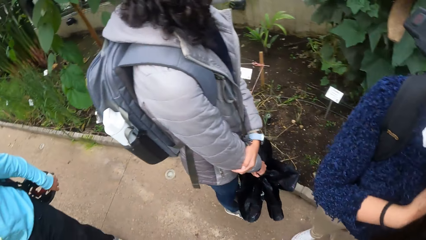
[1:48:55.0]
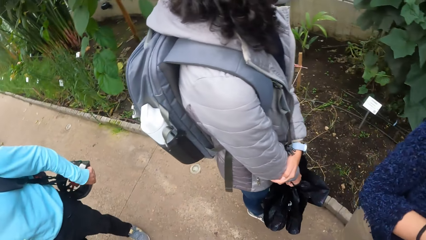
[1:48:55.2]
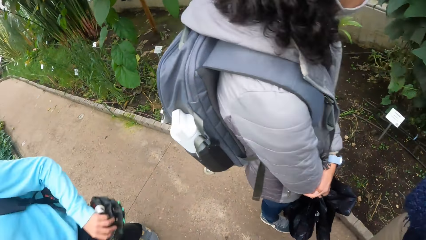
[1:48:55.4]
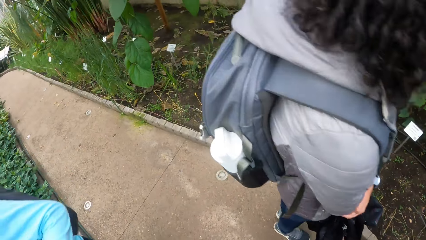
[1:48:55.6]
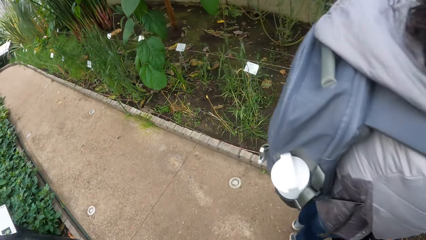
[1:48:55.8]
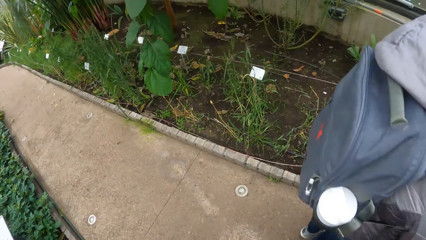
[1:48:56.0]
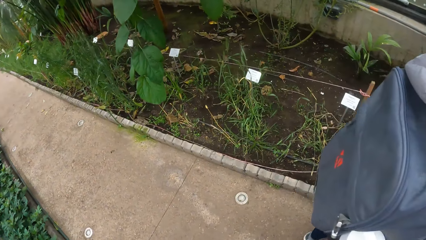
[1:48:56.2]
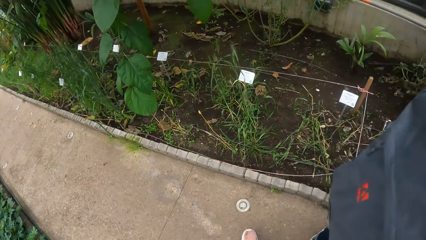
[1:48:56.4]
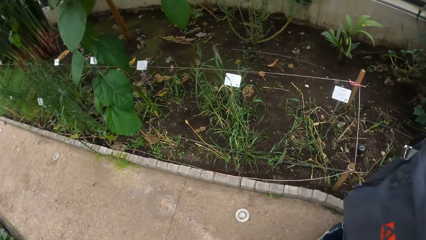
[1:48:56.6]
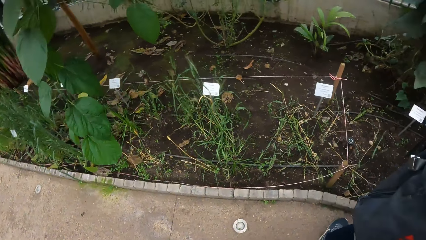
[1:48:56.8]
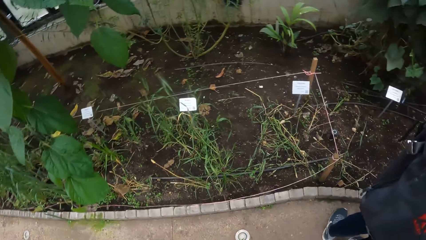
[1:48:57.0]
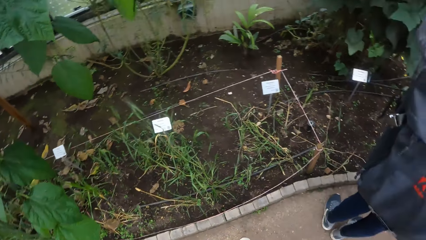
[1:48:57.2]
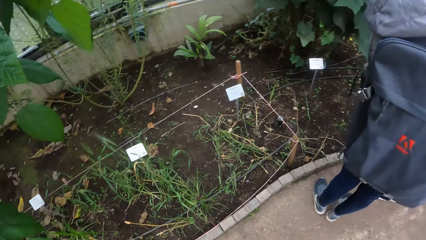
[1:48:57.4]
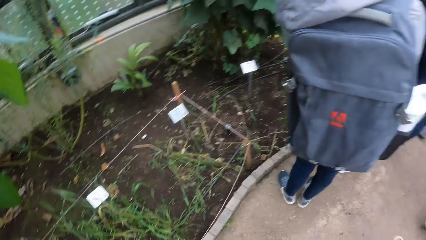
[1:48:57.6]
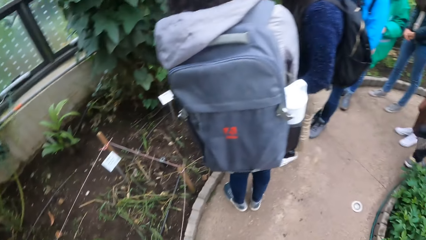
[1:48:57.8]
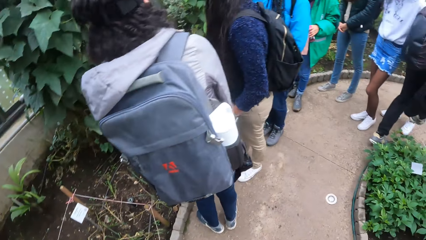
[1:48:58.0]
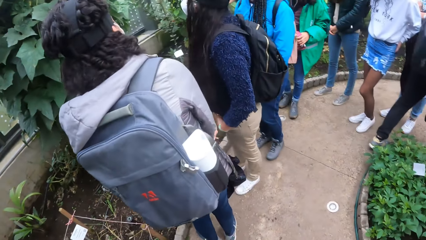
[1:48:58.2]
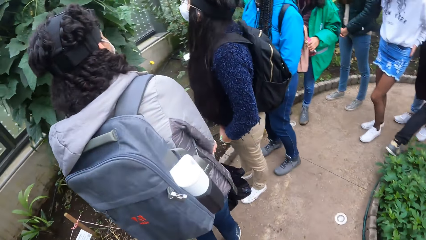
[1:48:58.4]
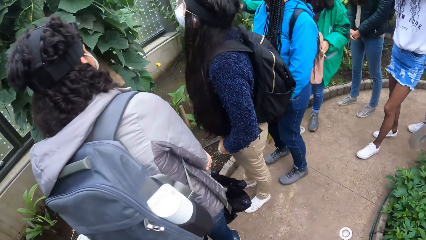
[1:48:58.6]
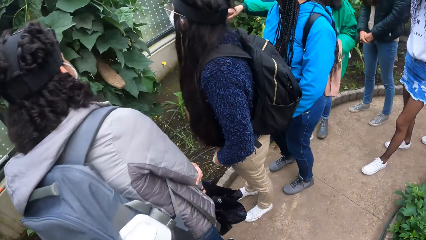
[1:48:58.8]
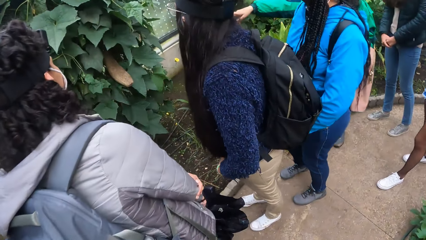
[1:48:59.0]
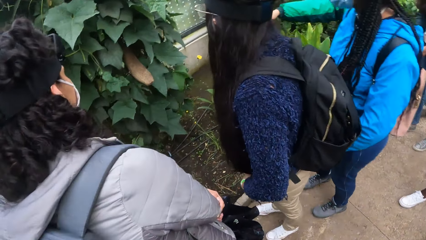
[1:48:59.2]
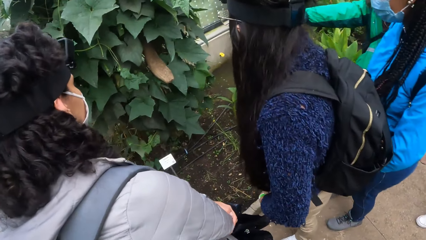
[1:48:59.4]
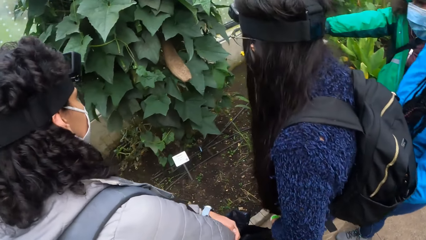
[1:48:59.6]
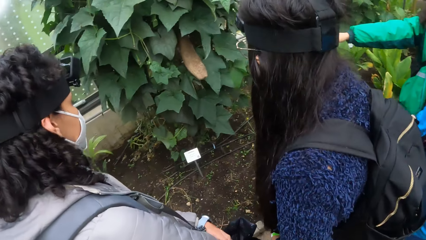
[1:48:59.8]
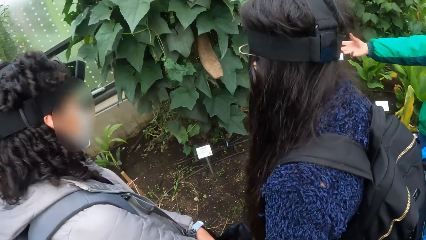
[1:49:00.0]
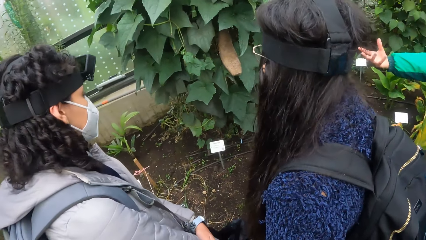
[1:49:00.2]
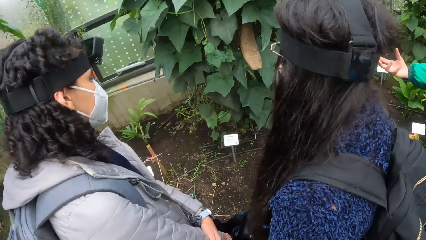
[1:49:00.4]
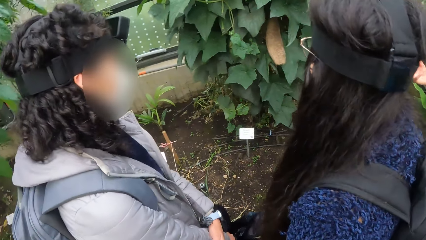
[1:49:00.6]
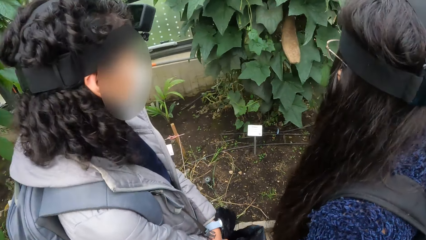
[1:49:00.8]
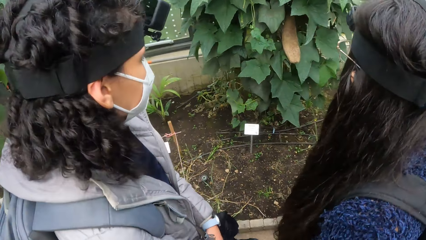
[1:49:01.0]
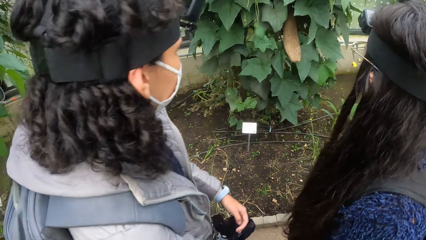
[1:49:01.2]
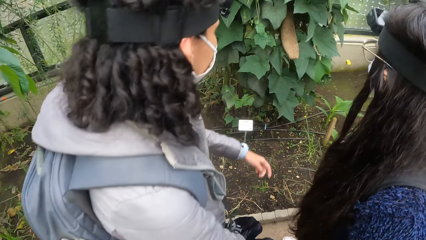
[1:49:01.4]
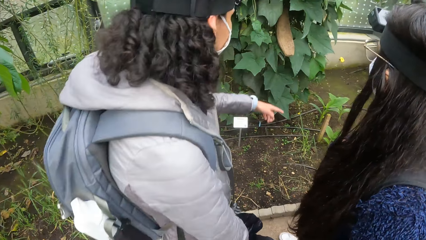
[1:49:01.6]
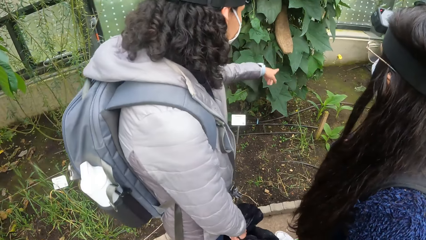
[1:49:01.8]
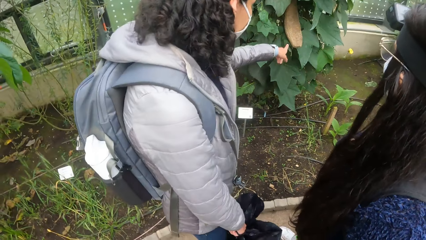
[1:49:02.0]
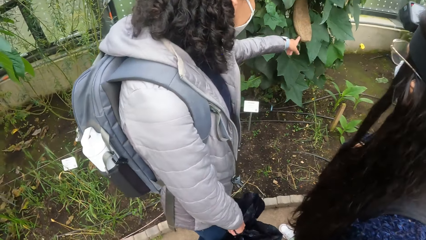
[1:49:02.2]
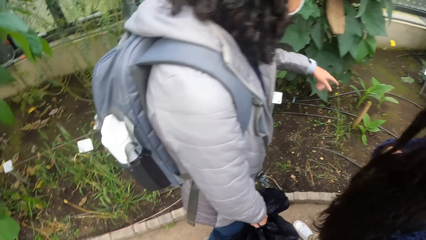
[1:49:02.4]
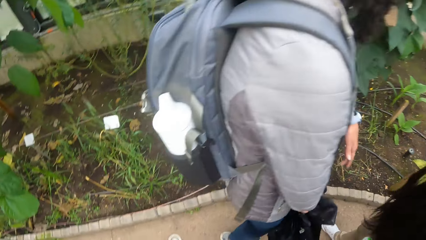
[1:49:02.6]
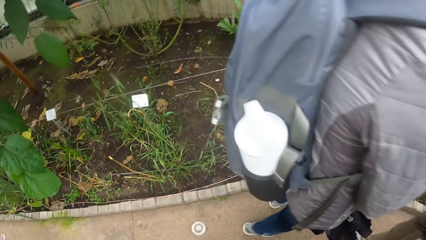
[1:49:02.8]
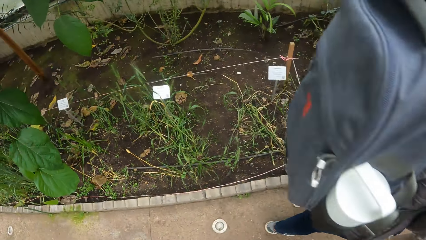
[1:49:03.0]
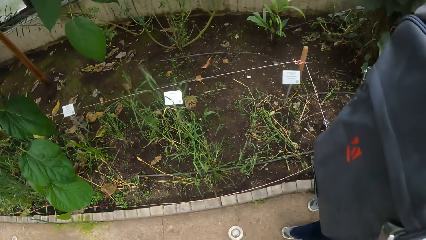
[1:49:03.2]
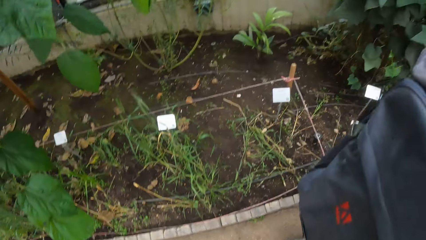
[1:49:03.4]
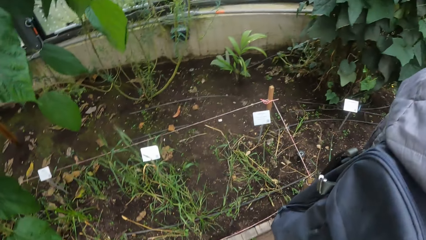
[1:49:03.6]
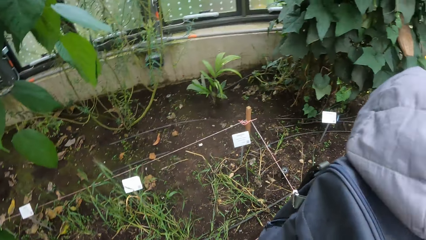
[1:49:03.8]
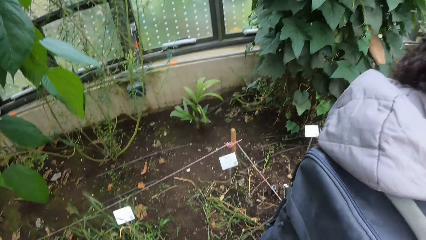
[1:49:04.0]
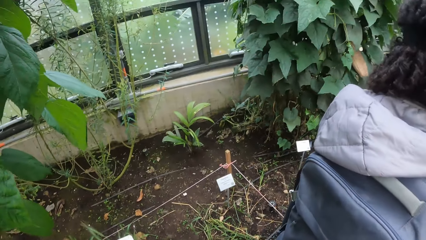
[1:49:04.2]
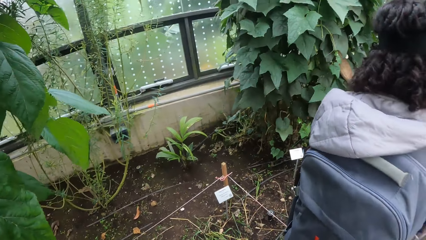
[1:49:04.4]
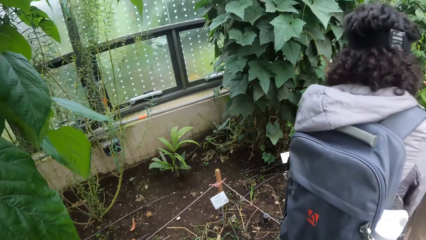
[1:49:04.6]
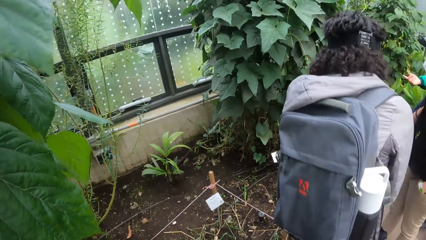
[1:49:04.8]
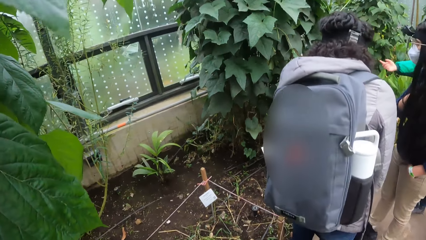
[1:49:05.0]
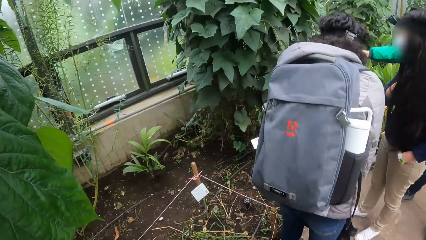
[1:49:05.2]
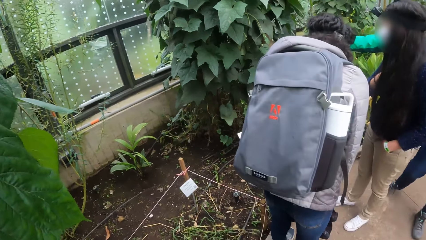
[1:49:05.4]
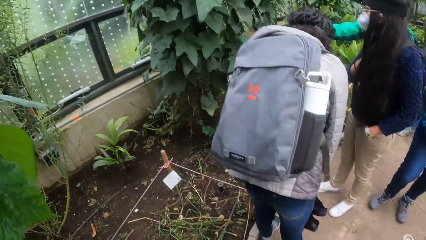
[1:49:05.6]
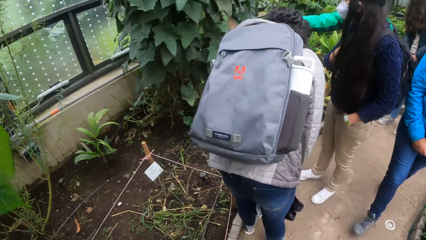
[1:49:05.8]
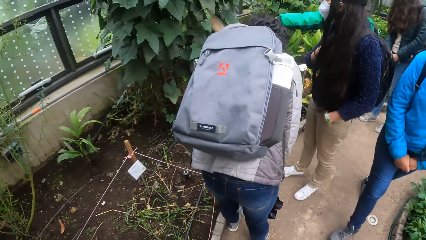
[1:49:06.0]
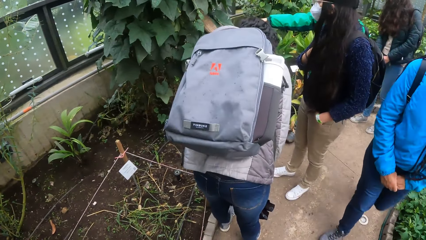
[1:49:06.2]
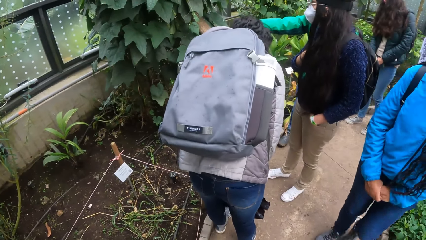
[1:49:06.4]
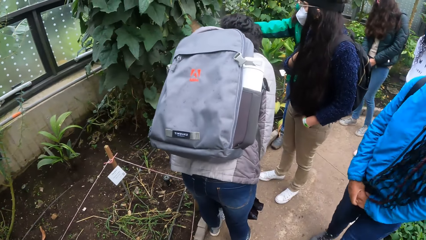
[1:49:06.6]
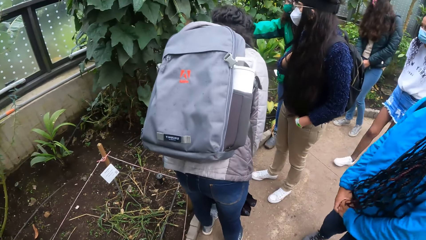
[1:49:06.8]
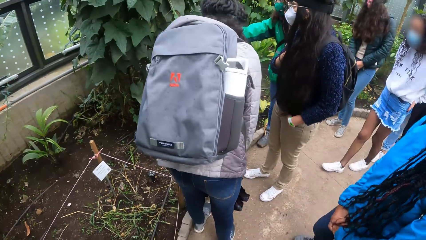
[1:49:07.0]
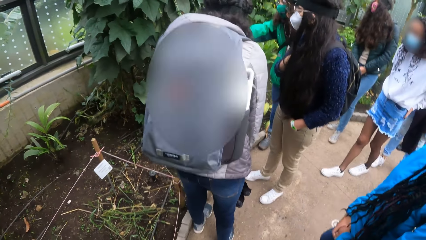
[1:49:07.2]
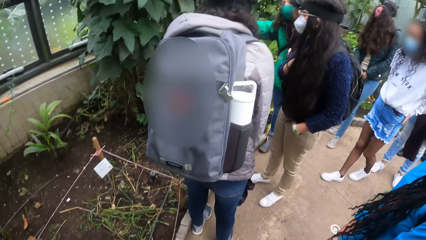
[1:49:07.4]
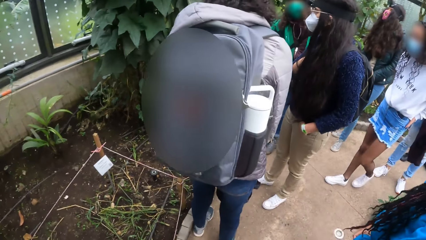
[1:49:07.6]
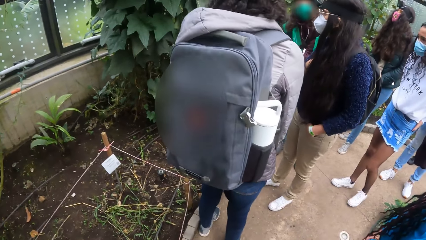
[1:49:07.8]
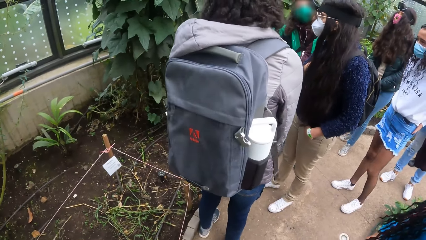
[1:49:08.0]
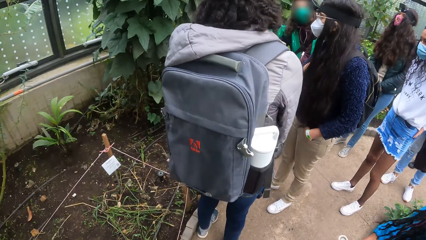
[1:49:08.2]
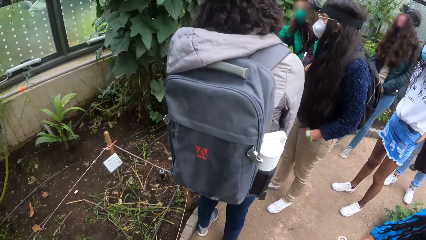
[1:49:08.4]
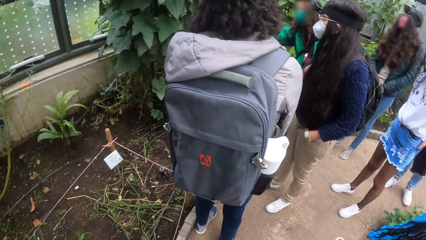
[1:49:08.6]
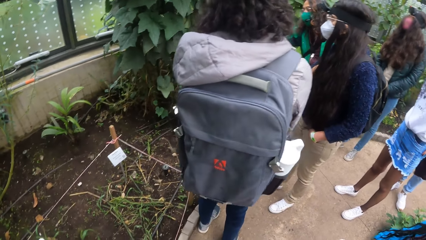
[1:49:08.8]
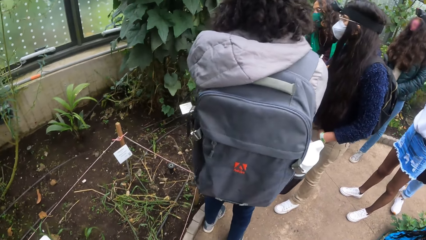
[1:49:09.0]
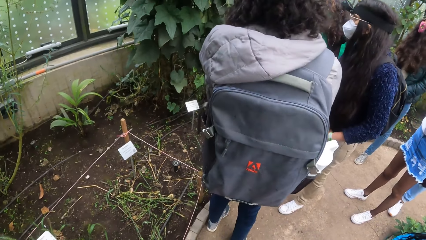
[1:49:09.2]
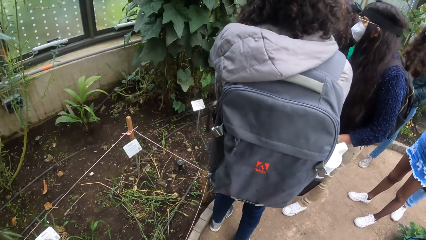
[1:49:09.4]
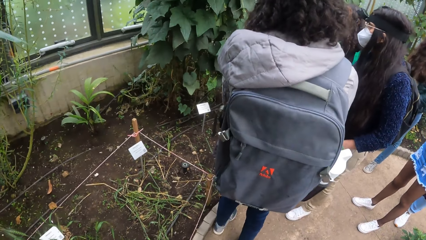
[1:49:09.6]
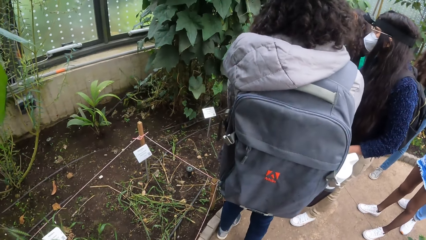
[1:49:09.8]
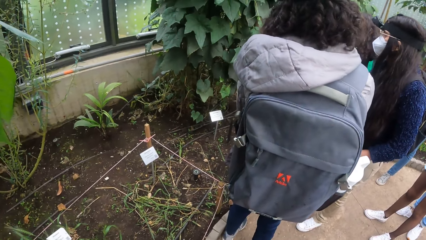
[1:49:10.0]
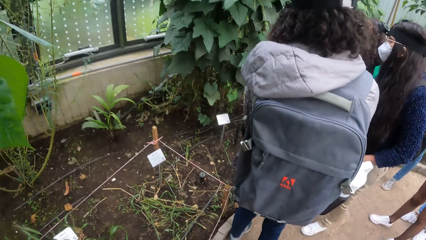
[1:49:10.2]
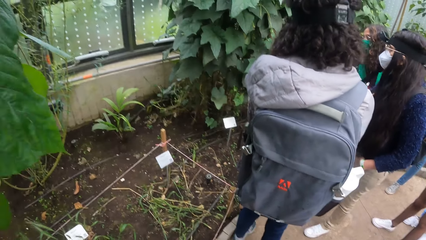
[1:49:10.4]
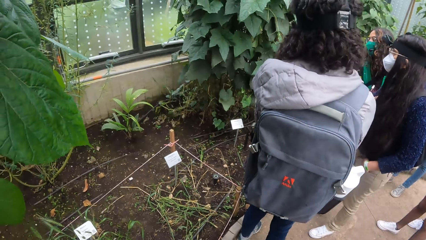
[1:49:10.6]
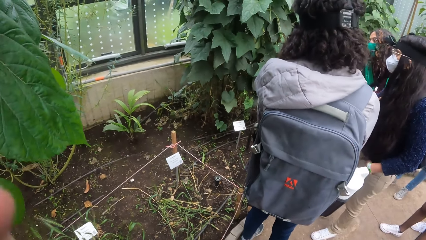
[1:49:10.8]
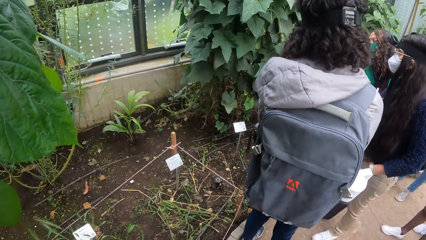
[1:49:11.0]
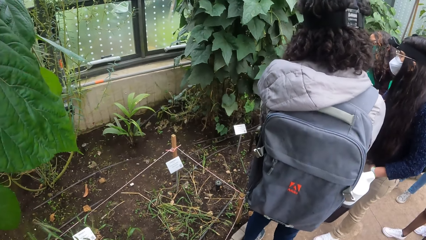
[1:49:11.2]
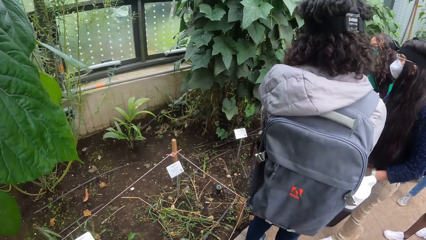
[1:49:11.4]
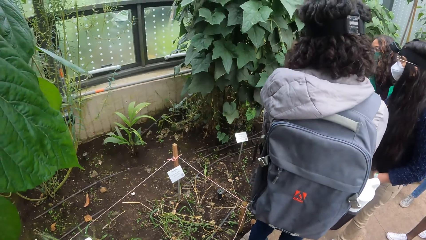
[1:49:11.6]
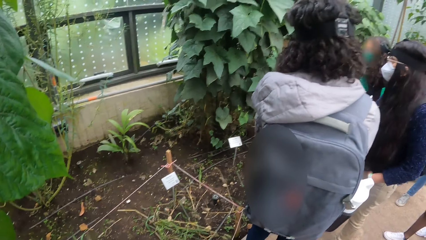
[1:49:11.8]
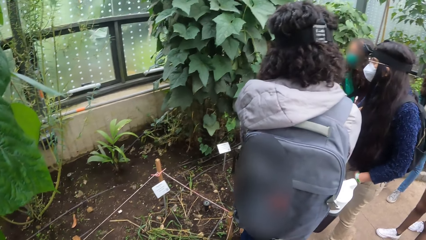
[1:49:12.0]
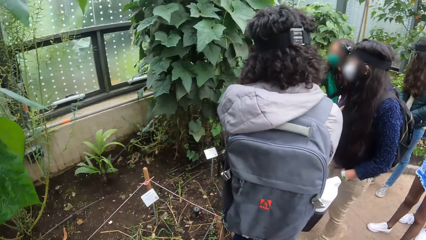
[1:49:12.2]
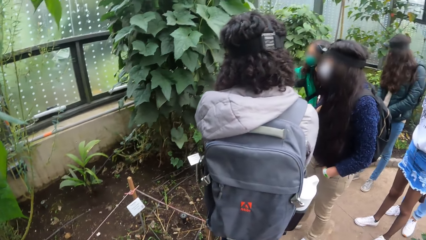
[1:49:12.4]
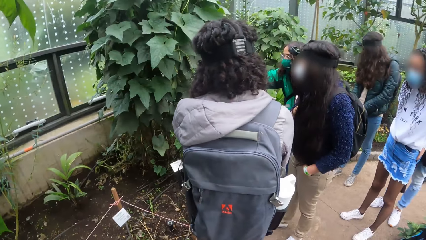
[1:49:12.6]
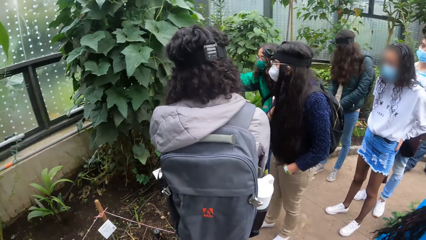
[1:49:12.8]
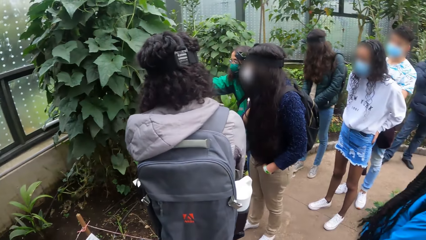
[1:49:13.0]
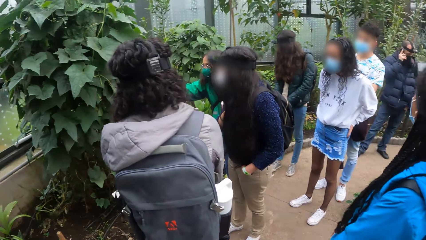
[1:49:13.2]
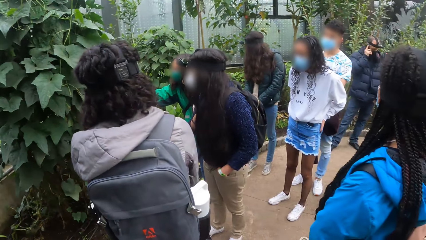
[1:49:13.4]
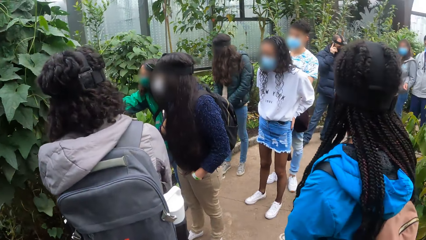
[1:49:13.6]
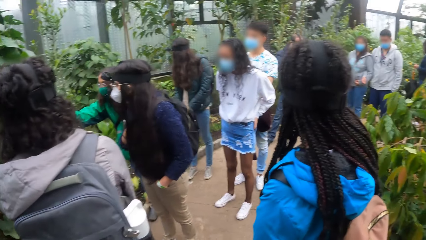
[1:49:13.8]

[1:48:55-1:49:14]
The camera wearer walks on the pathway. A girl points to a plant with her left hand. An instructor addresses the students.
